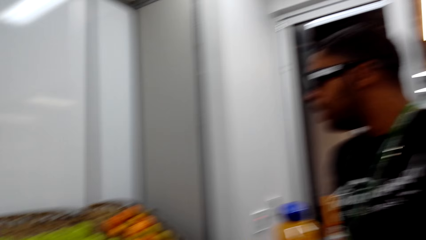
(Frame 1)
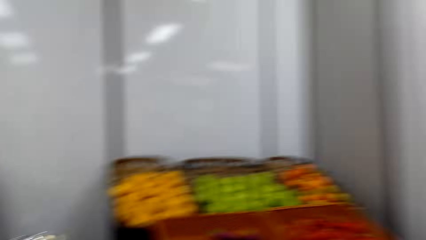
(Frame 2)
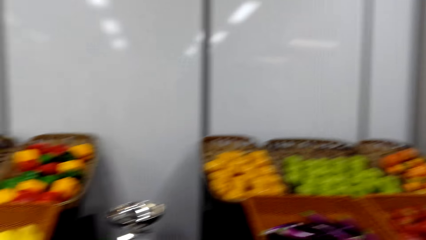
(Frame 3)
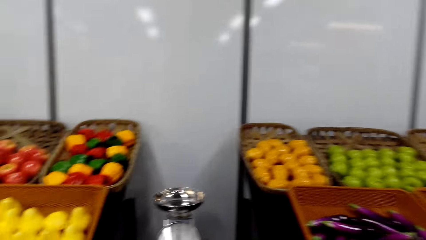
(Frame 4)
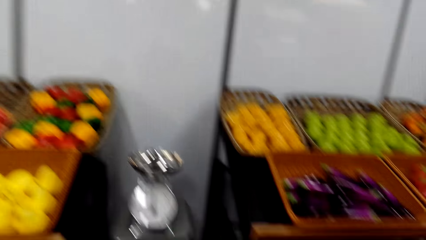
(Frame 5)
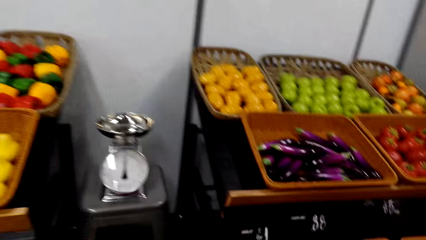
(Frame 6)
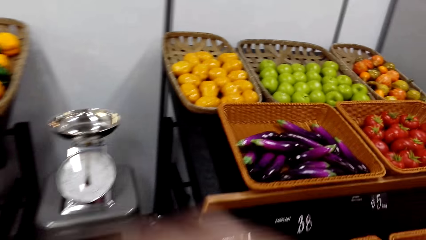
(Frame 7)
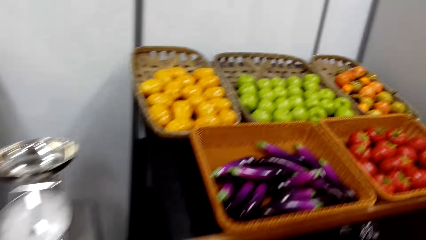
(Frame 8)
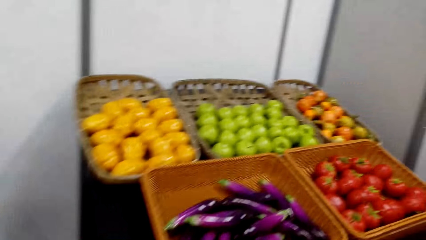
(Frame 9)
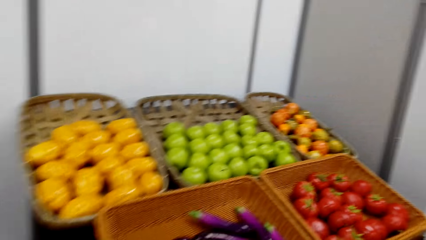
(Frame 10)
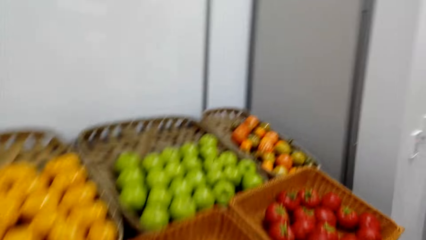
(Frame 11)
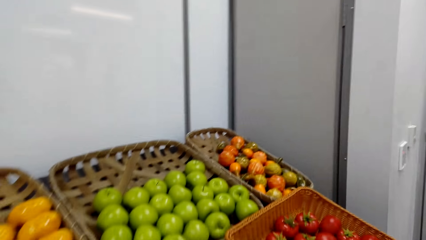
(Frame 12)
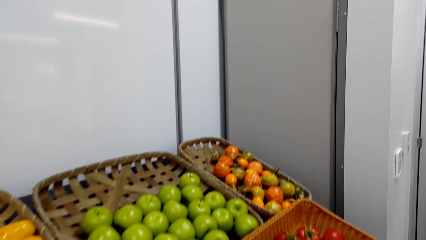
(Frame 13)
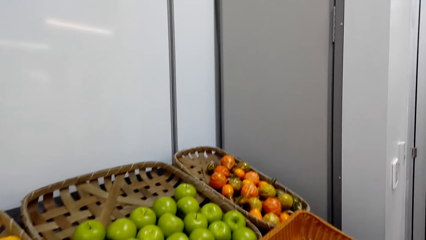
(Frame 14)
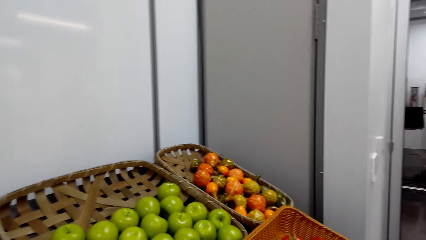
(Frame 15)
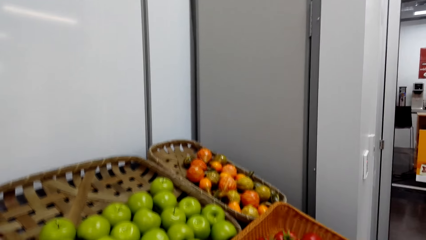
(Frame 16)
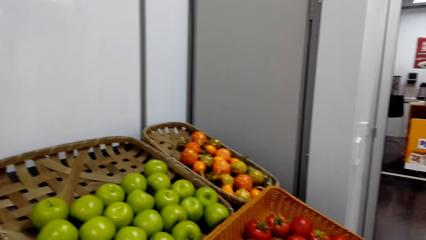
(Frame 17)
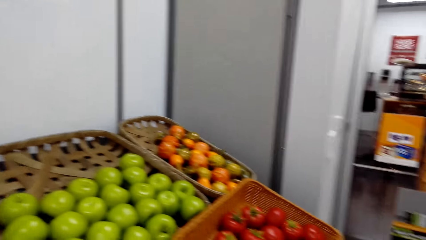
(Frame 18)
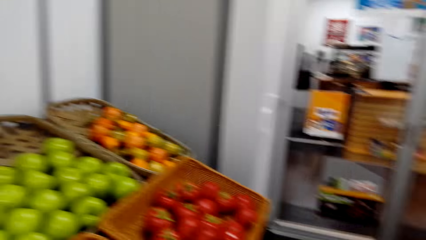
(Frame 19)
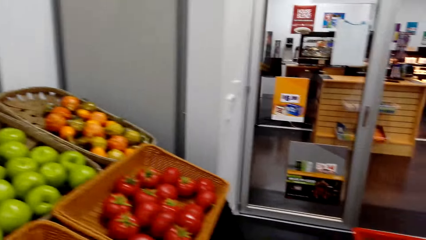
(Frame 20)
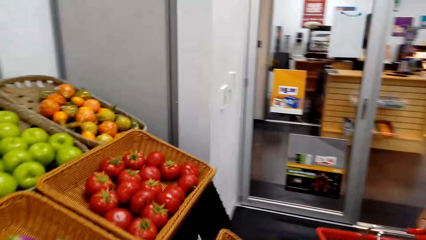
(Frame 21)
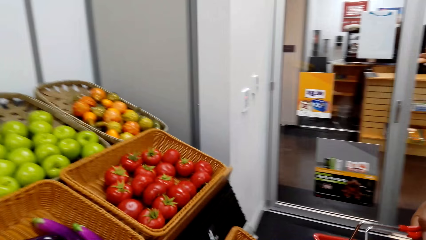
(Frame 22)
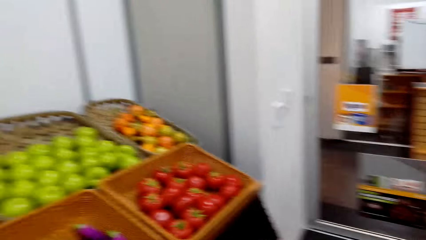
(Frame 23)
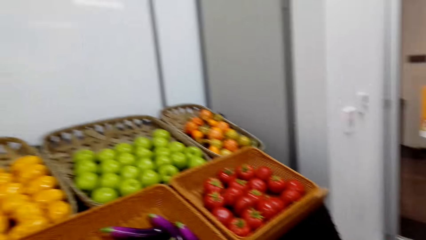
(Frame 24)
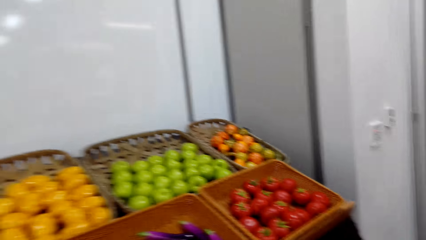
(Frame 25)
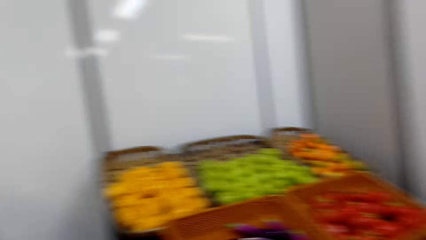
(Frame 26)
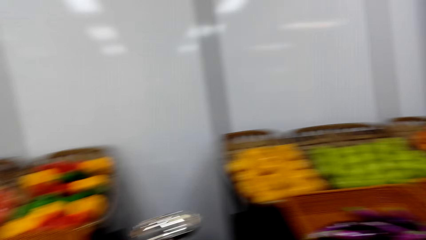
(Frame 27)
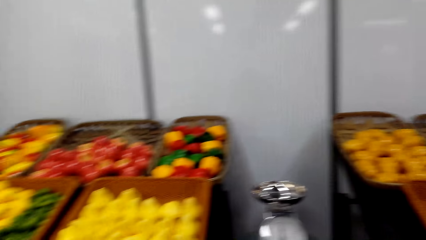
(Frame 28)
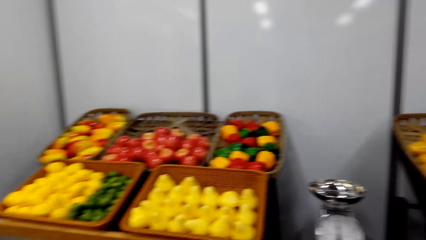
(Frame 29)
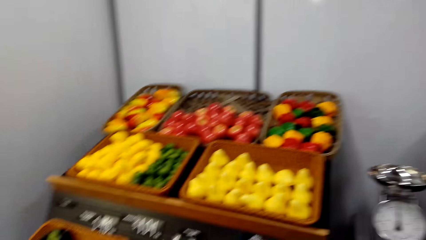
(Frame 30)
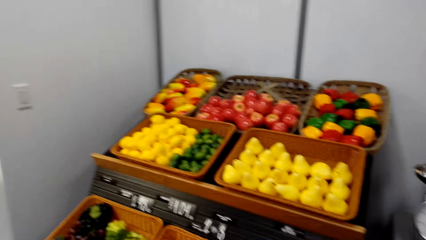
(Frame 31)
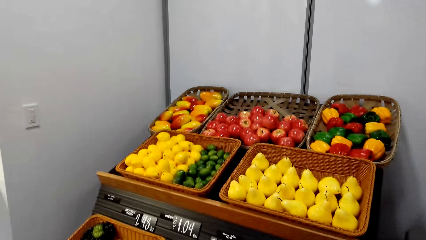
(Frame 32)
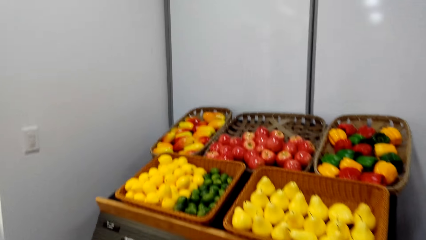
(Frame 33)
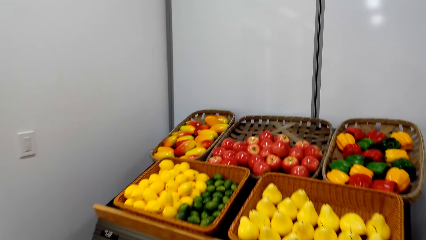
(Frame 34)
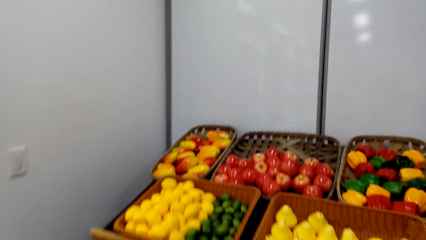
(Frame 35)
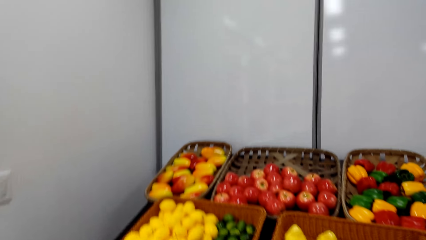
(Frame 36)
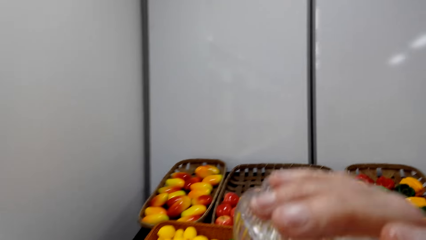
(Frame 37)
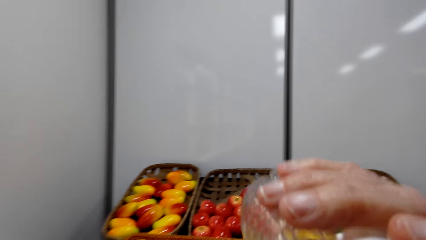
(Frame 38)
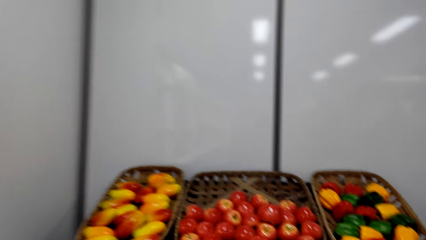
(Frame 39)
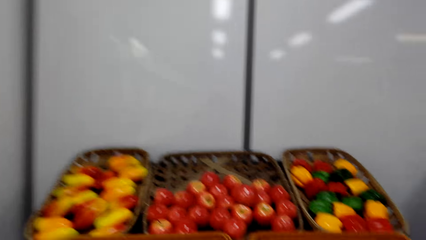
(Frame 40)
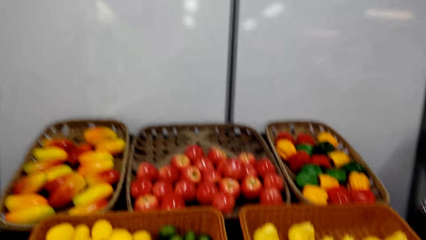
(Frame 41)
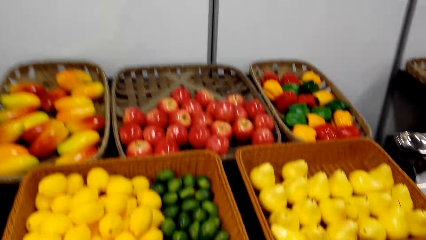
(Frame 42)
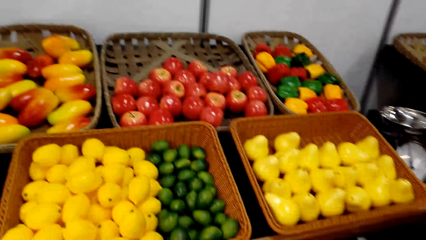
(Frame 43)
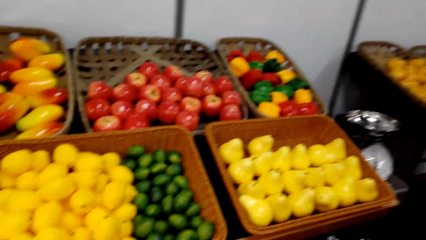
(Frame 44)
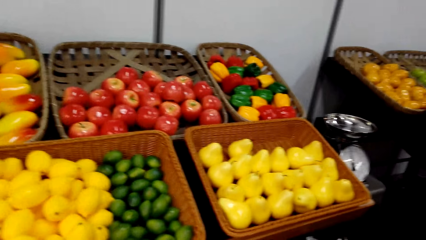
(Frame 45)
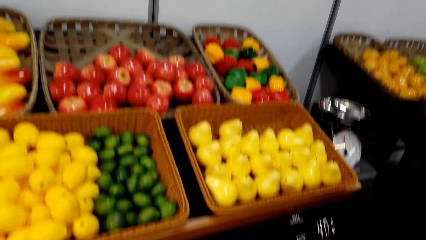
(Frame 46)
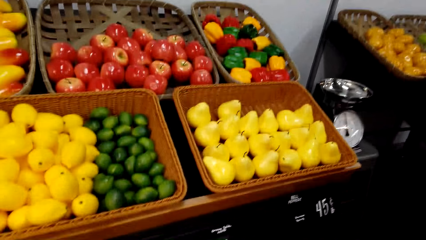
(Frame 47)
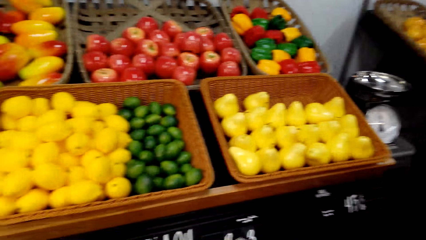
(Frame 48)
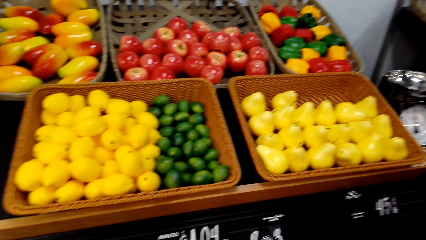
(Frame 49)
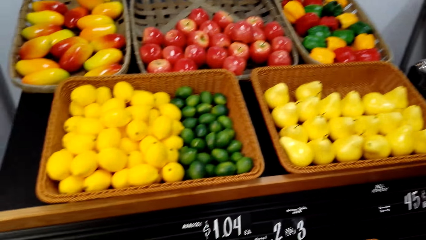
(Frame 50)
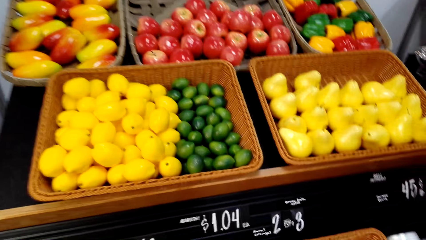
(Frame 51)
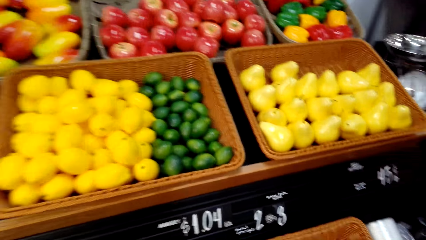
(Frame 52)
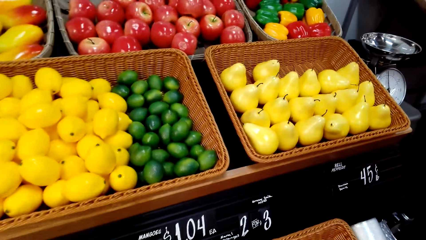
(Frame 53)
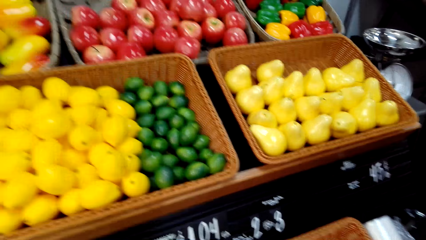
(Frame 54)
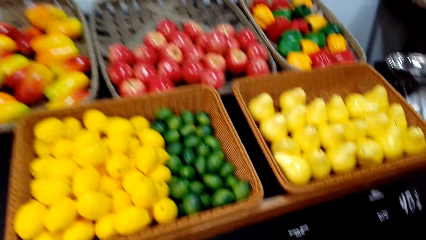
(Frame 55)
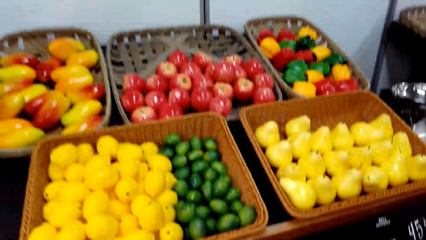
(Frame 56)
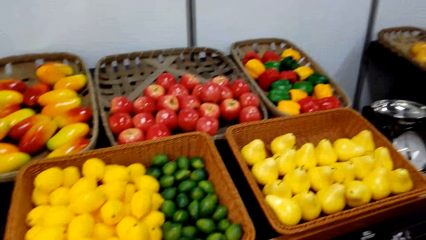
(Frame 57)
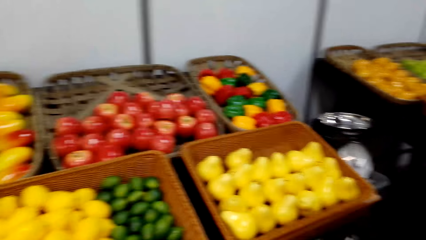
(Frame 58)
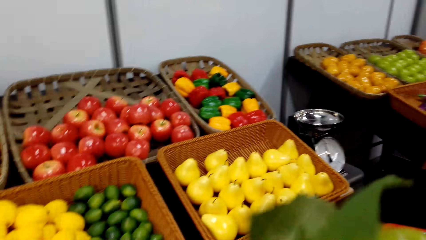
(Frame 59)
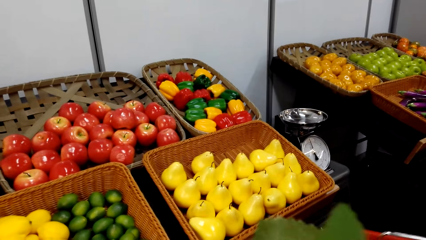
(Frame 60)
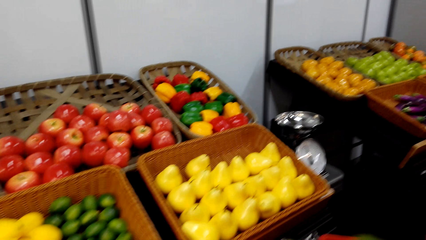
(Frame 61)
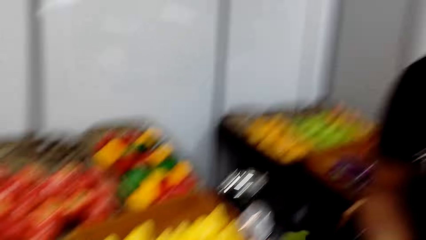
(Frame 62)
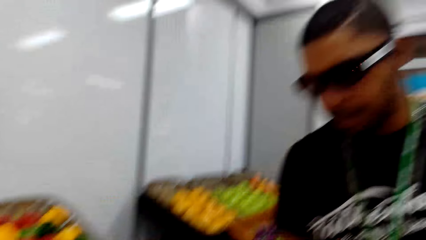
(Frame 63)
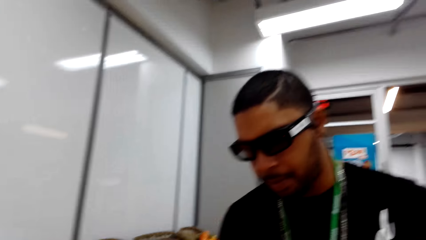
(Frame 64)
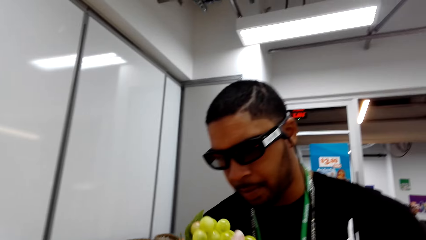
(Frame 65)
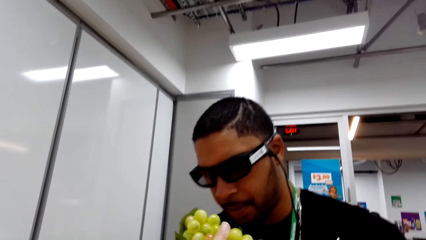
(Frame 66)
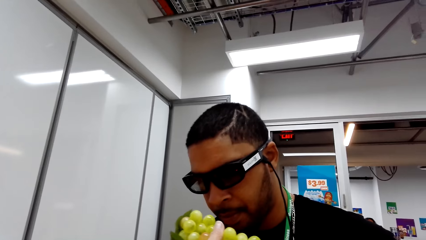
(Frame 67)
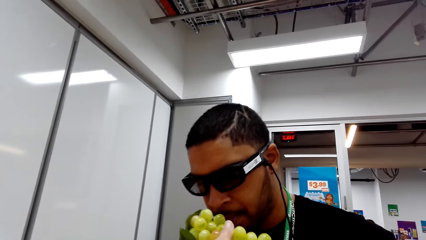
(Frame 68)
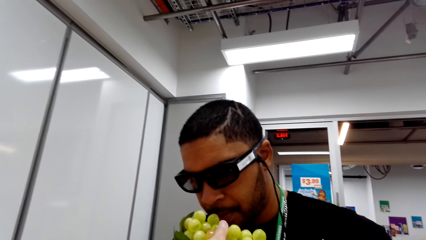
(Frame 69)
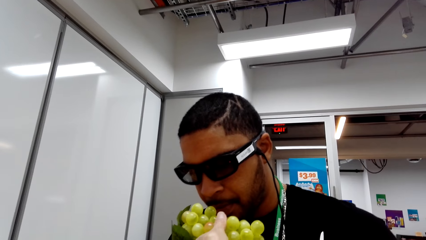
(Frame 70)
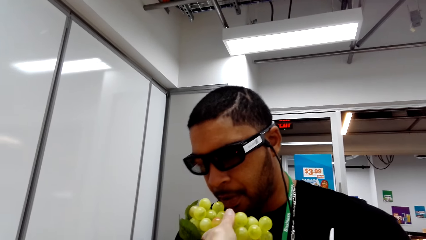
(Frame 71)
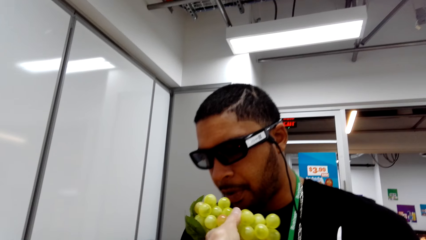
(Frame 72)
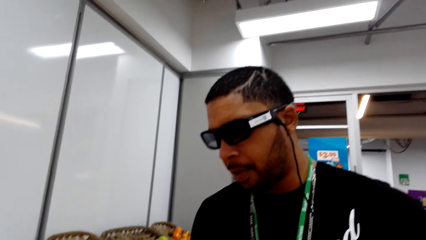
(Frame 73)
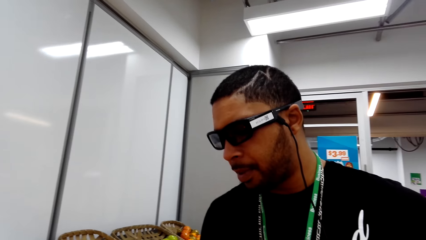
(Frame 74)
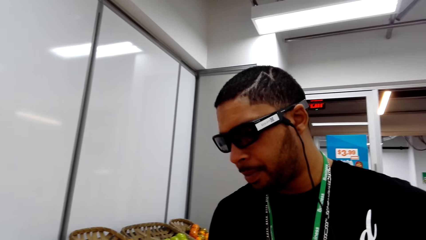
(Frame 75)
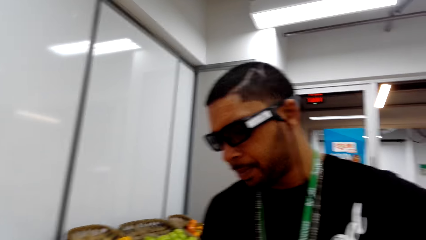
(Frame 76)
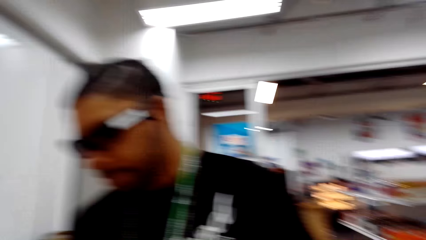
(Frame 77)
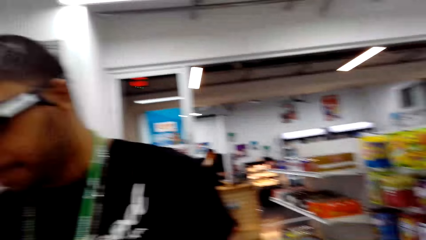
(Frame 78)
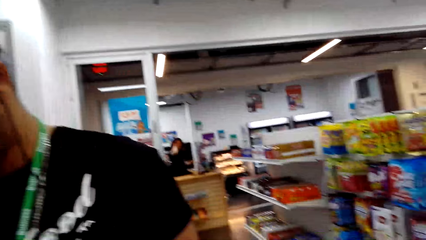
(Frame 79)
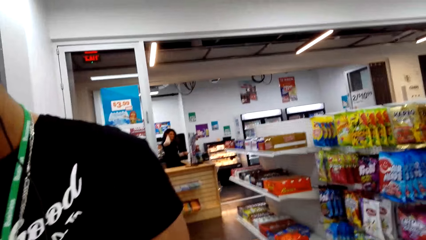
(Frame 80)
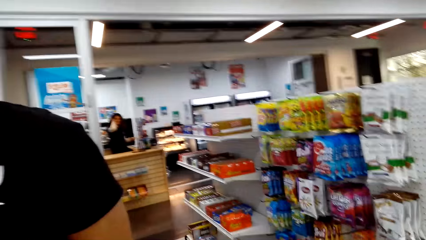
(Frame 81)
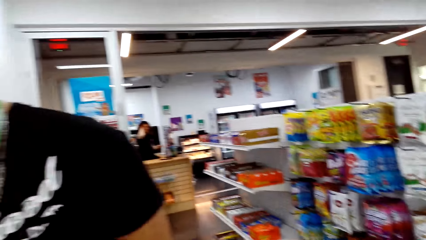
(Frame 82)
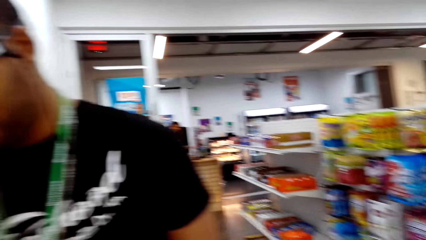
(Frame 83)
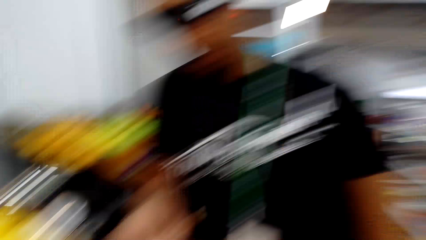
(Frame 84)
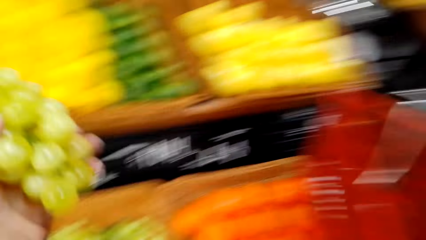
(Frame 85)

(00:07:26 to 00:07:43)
The camera wearer drinks water. They hold grapes. A man smells the grapes.
